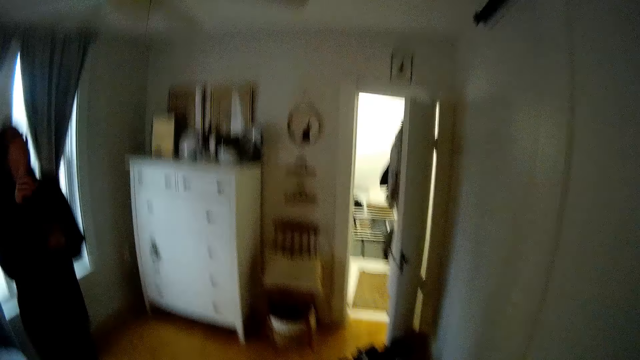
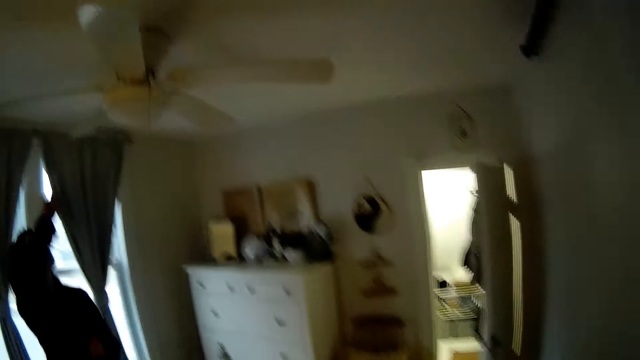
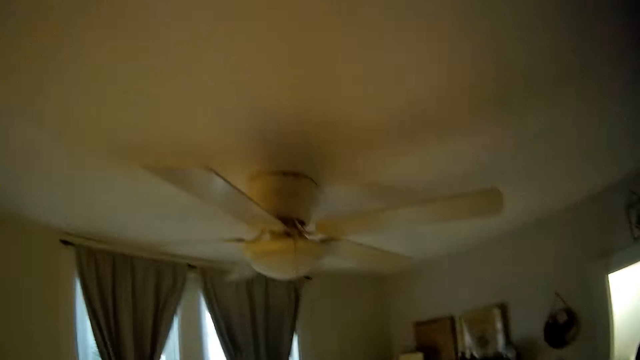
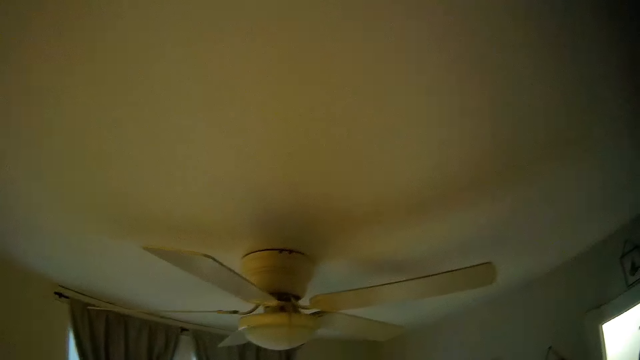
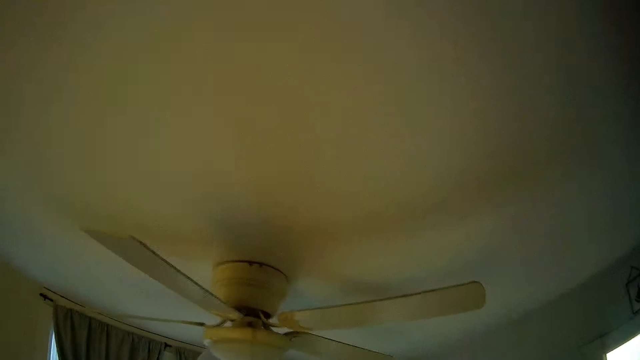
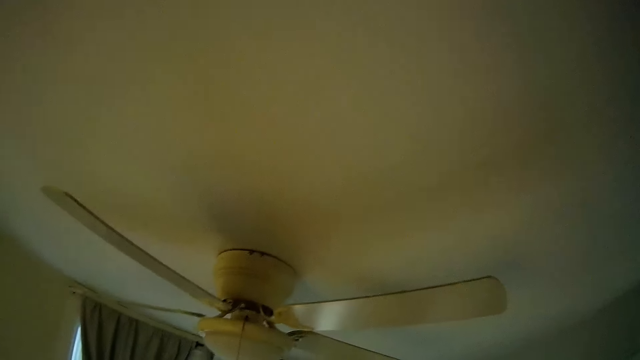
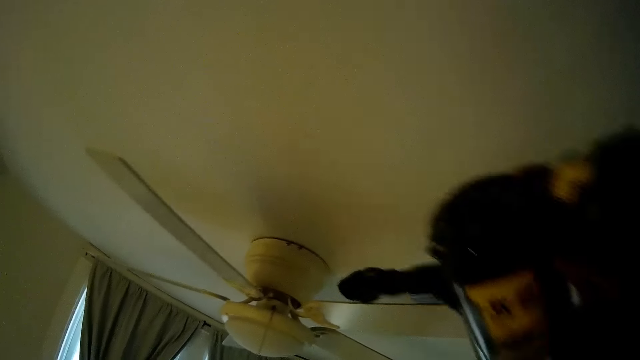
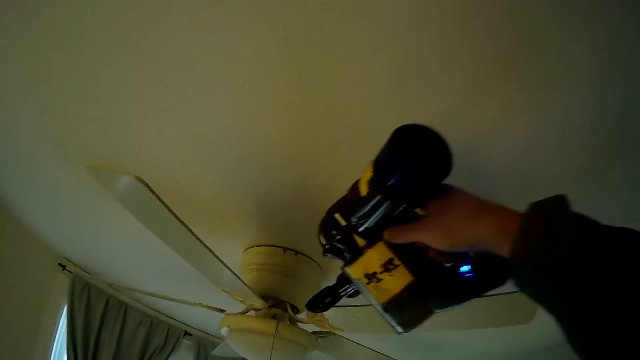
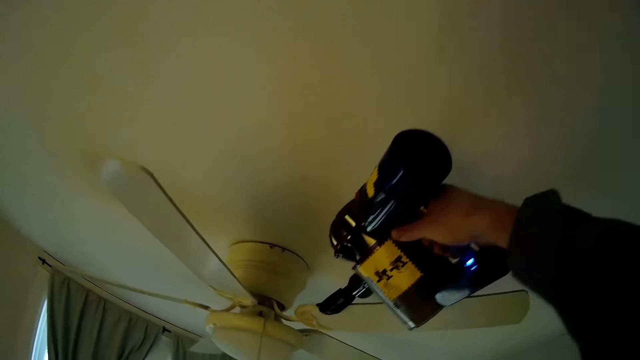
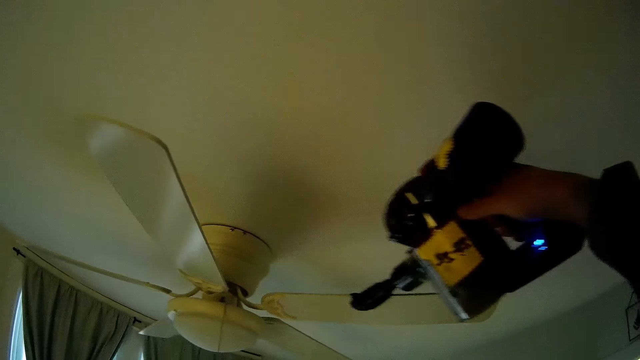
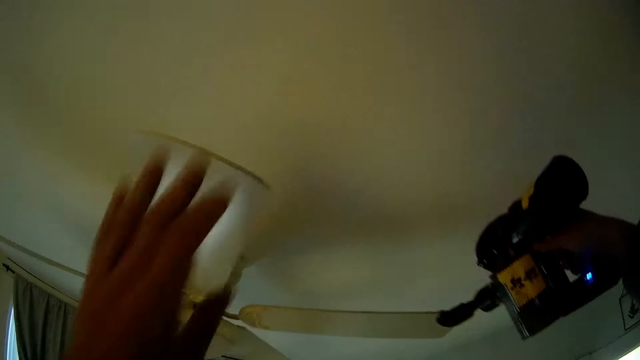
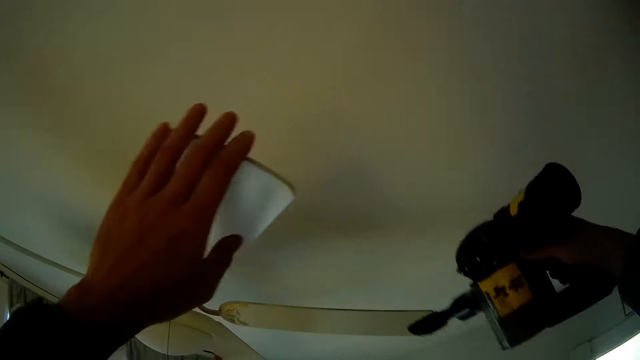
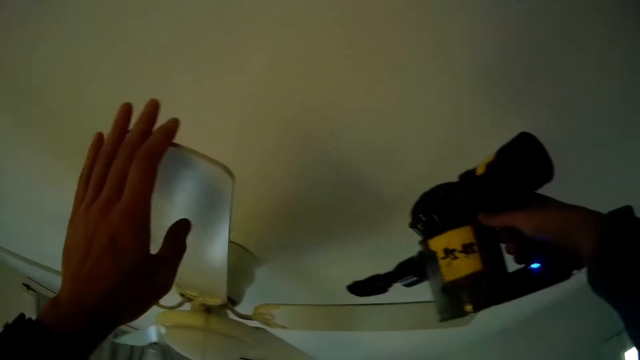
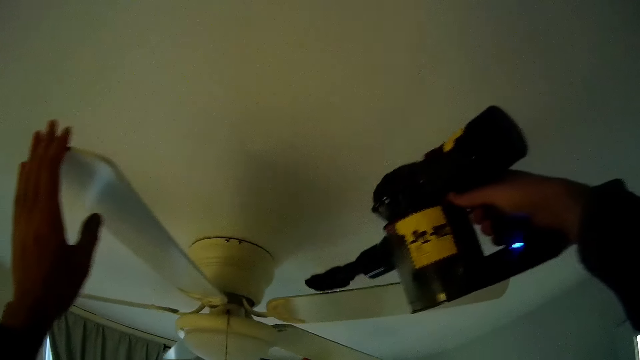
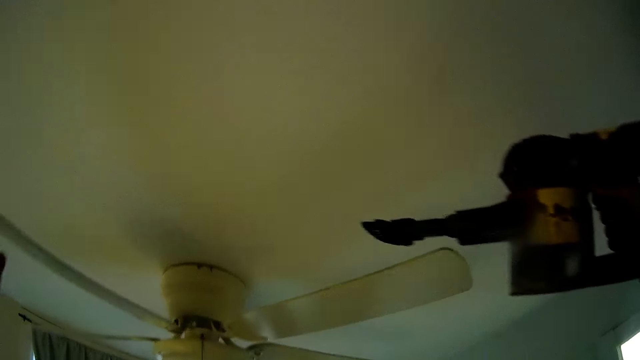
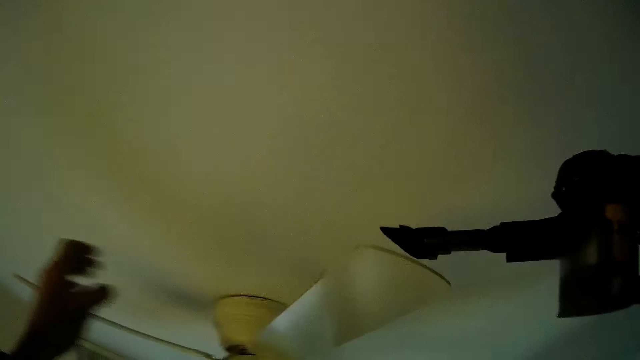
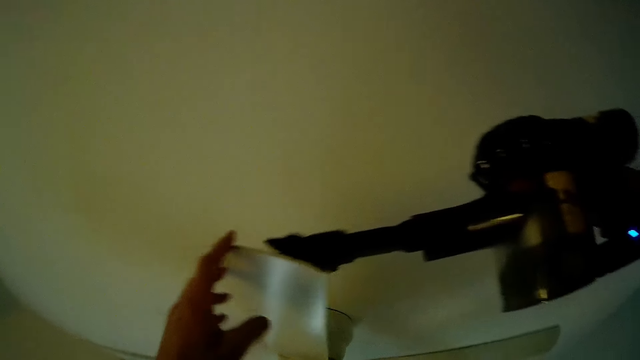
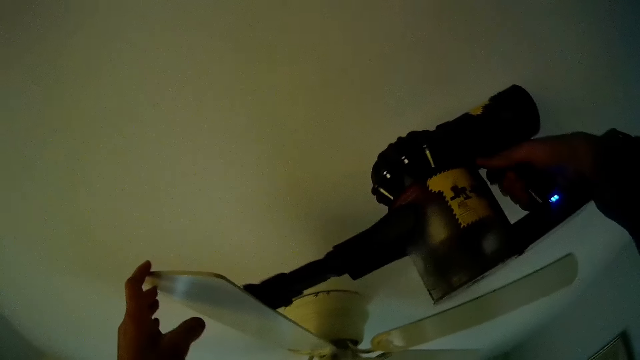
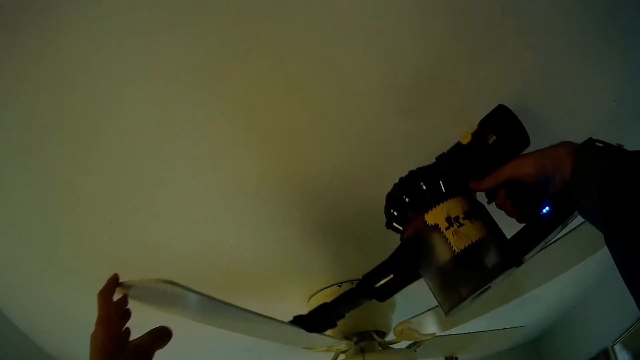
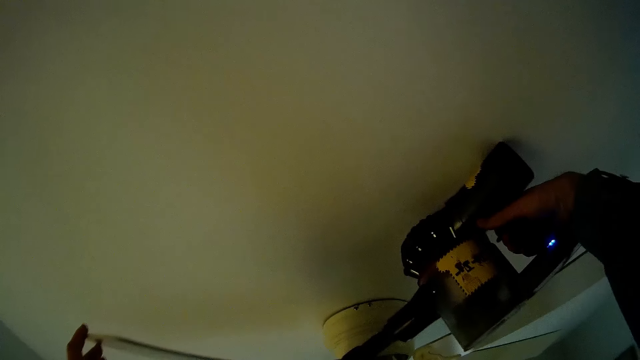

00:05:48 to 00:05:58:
The woman points towards a ceiling fan with her right hand. The woman talks to the camera wearer. He cleans the ceiling fan with the hand held vacuum cleaner in his right hand. He holds the ceiling fan's blade with his left hand. He spins the ceiling fan with his left hand. He holds the ceiling fan's blade with his left hand.

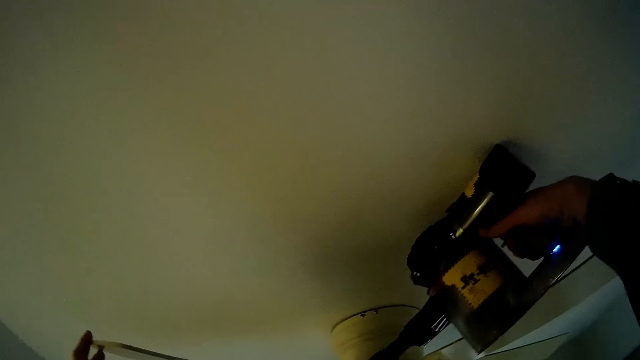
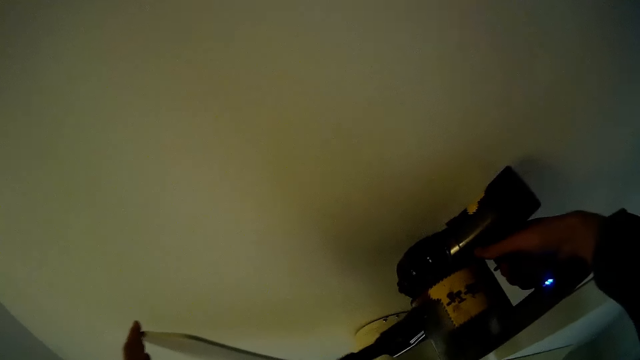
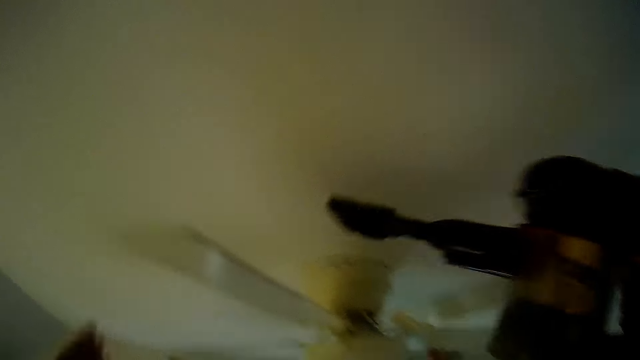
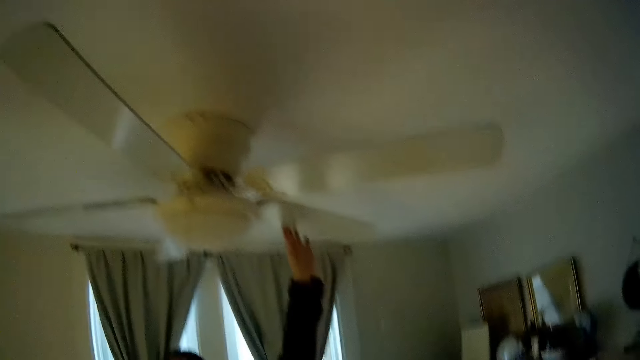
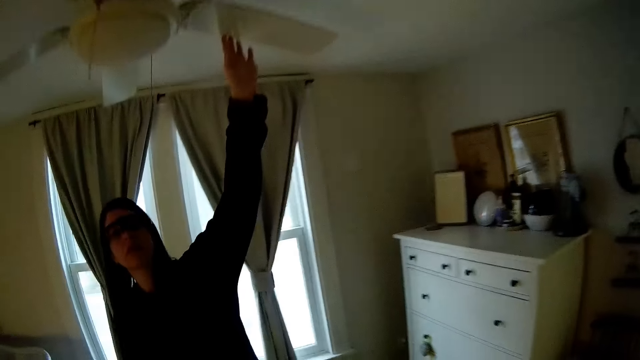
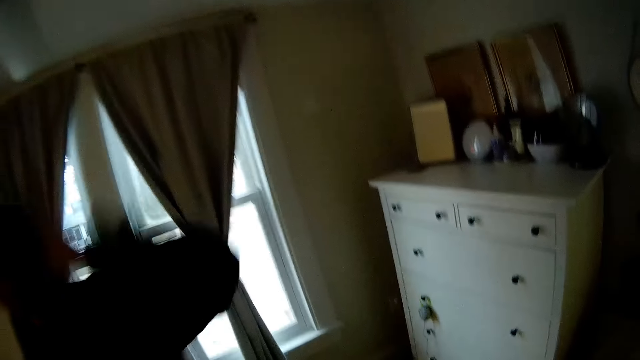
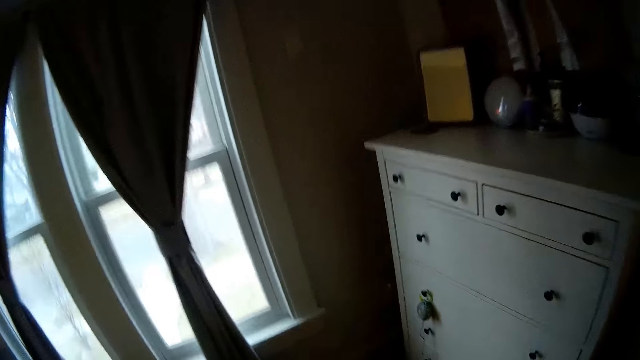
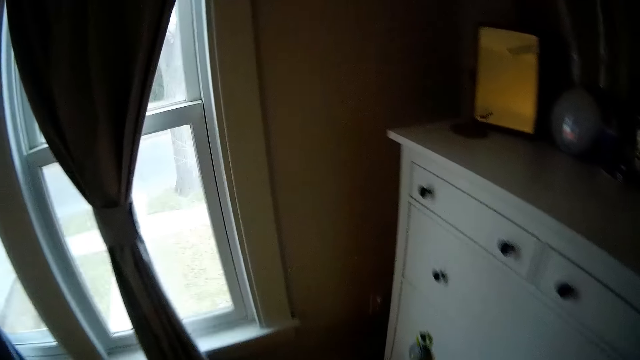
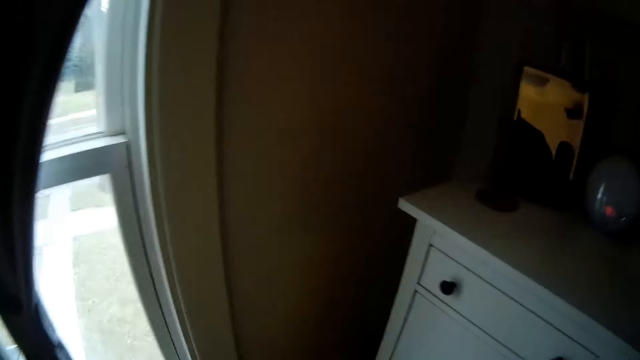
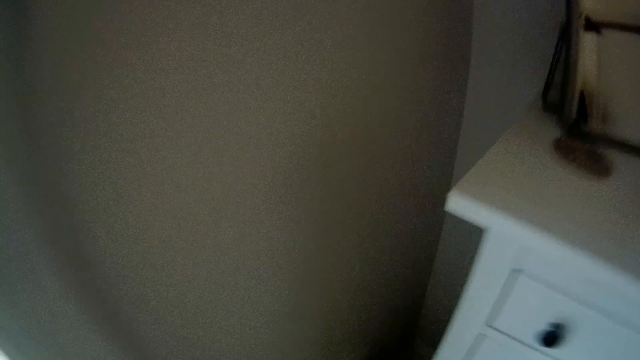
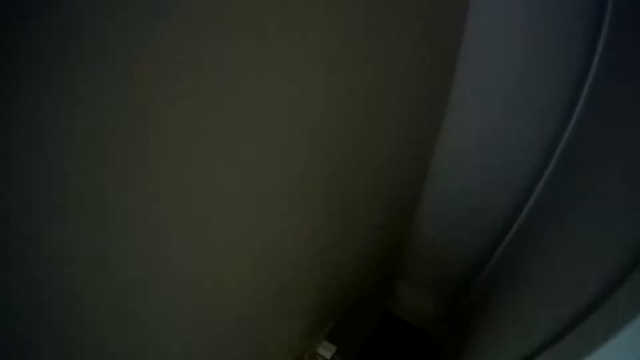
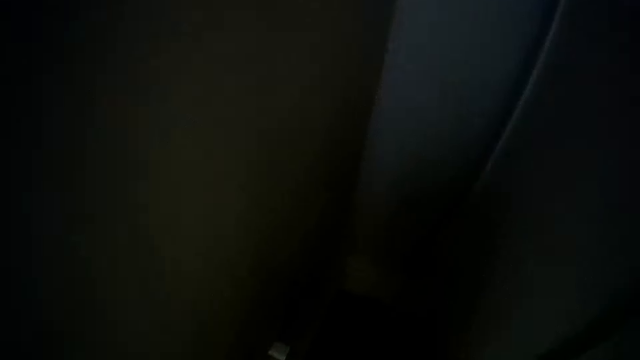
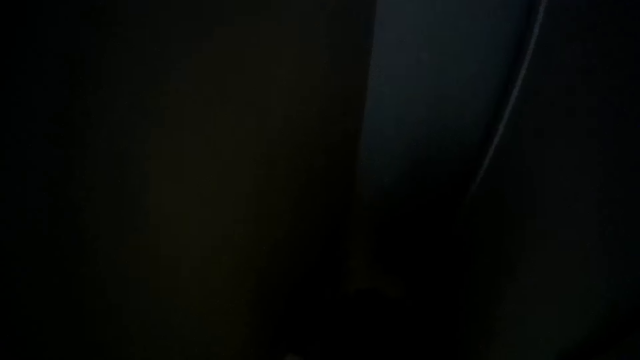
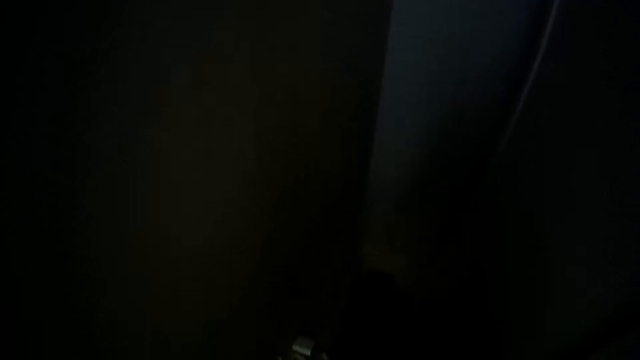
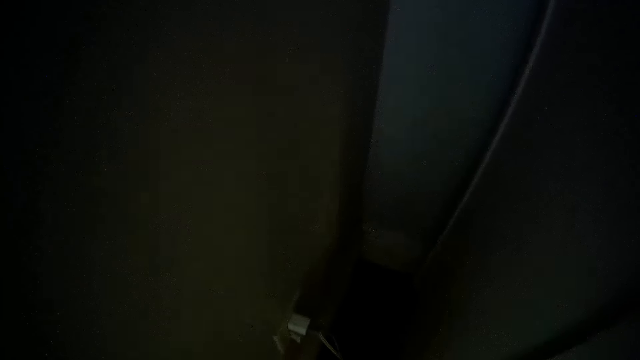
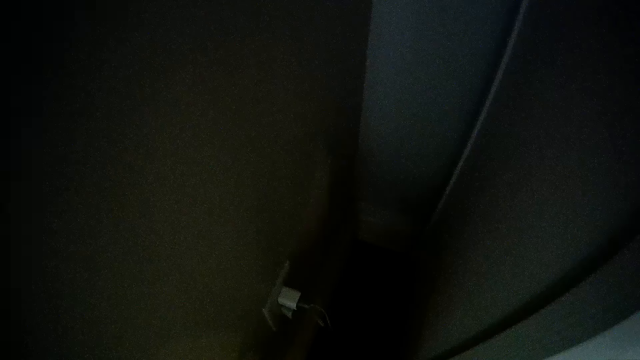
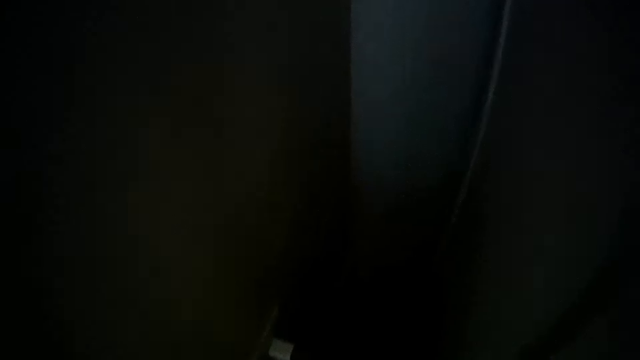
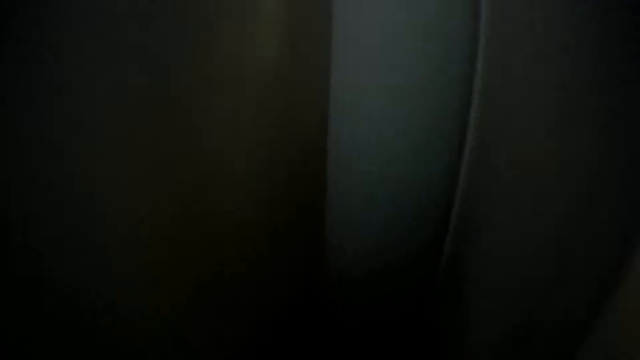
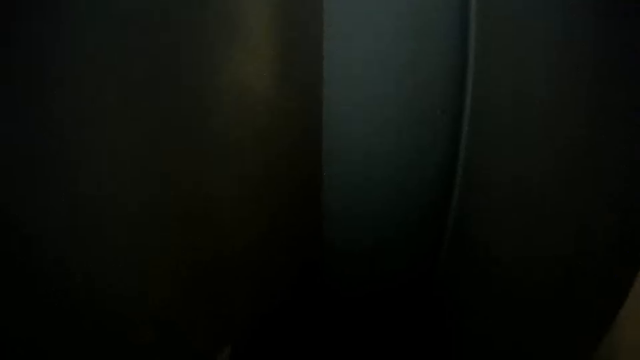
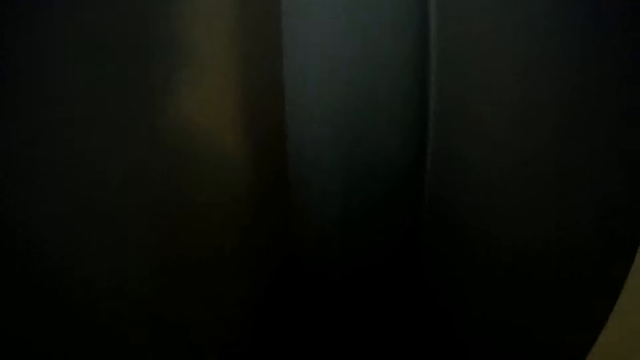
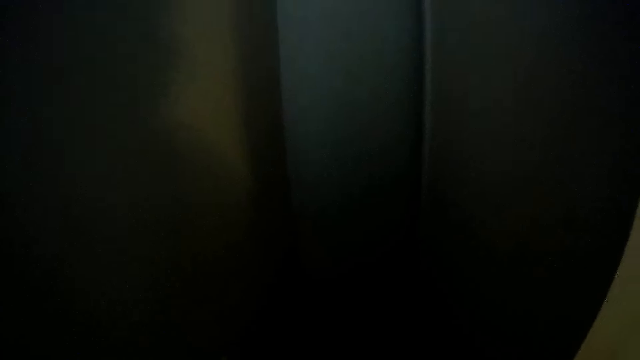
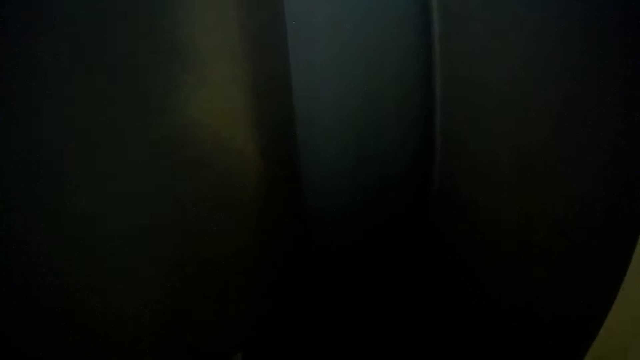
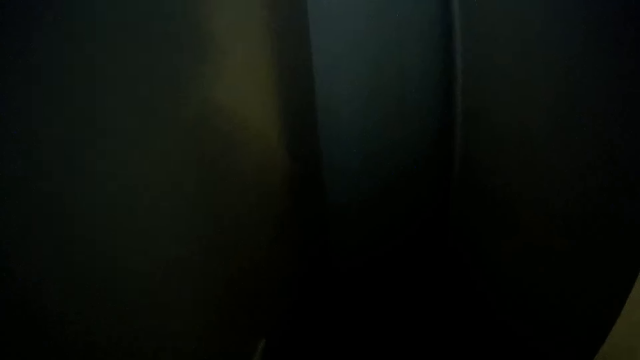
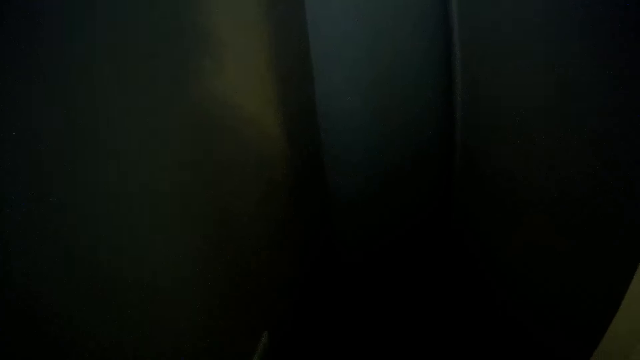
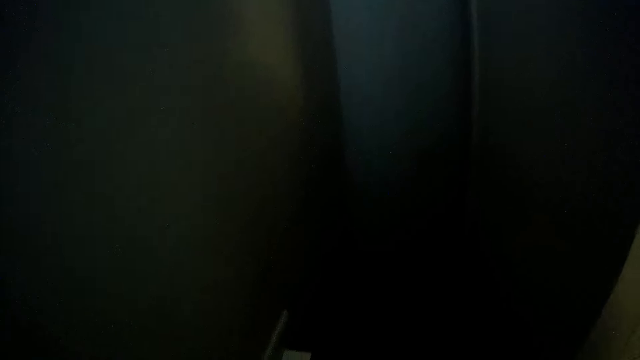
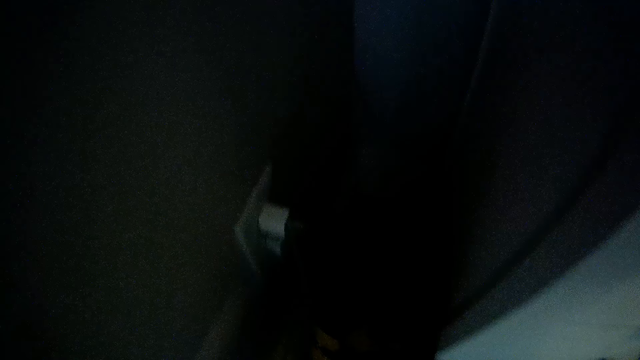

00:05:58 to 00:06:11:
The camera wearer switches off the hand held vacuum cleaner with his right hand. The woman holds the ceiling fan's blade with her right hand. The camera wearer talks to the woman and looks around. The woman removes her right hand from the ceiling fan's blade. The camera wearer walks towards a shelf. He cleans the part of the wall close to the shelf with the hand held vacuum cleaner in his right hand.
